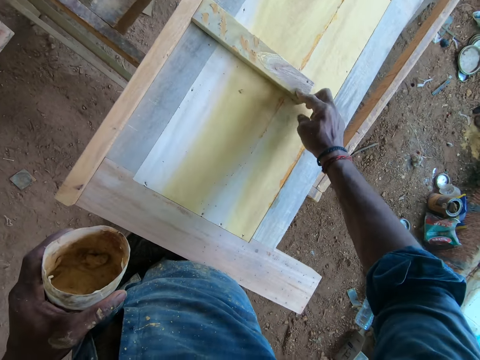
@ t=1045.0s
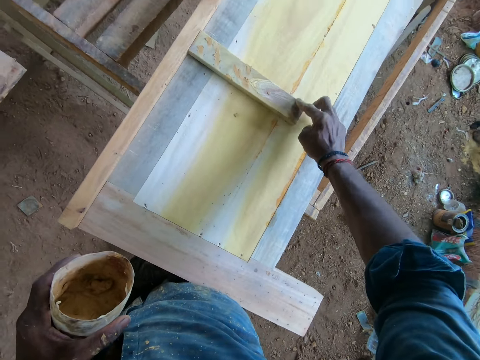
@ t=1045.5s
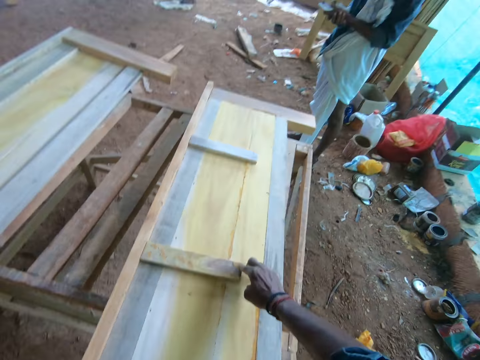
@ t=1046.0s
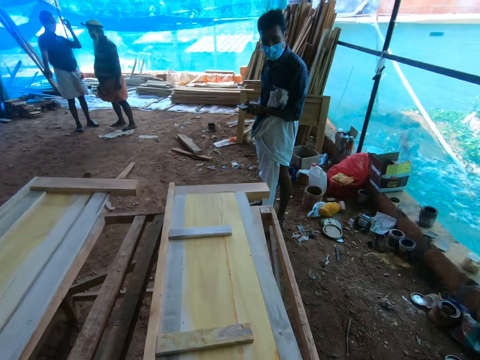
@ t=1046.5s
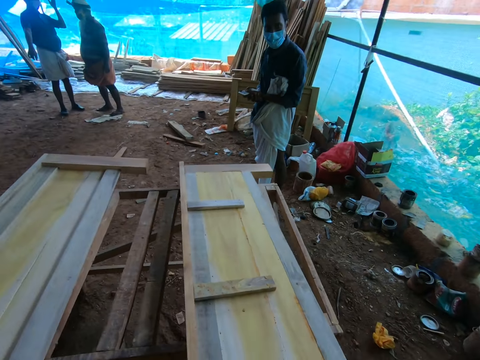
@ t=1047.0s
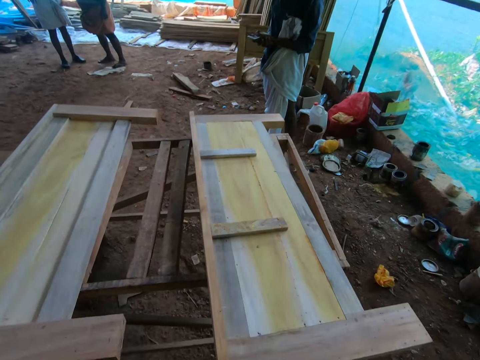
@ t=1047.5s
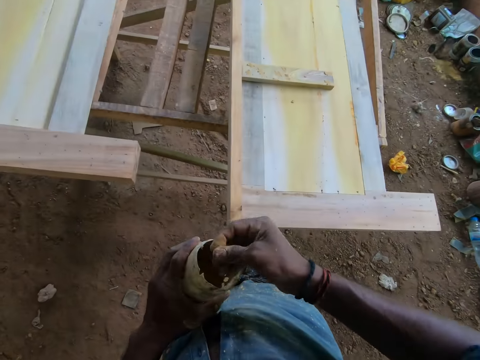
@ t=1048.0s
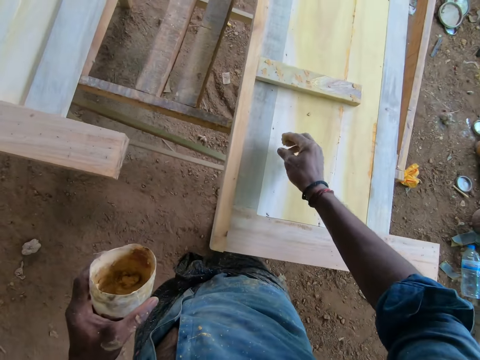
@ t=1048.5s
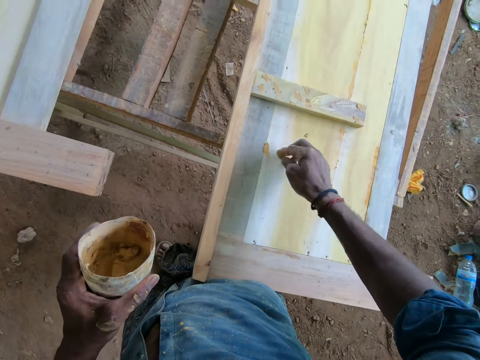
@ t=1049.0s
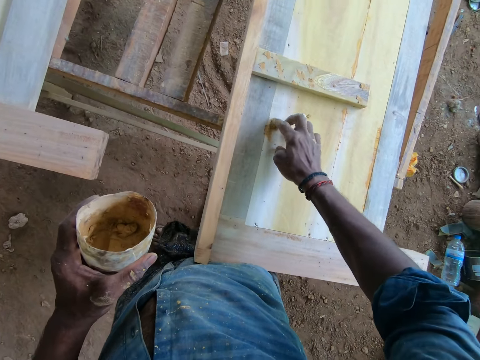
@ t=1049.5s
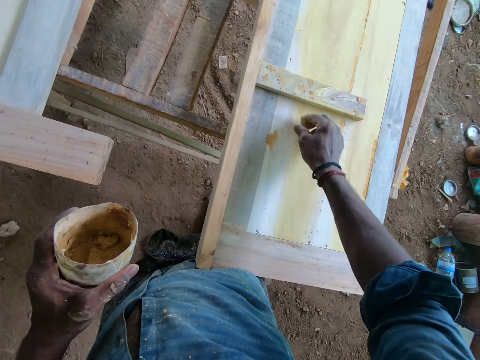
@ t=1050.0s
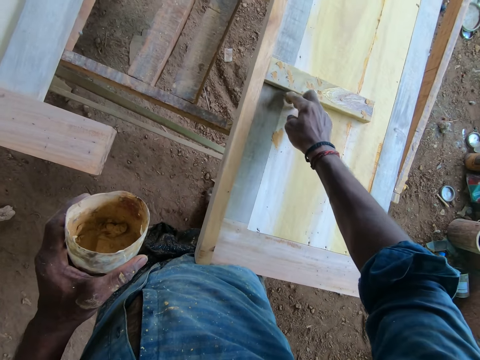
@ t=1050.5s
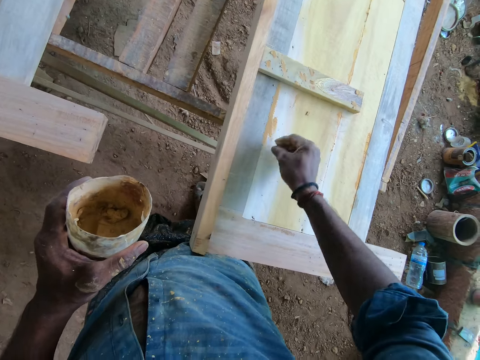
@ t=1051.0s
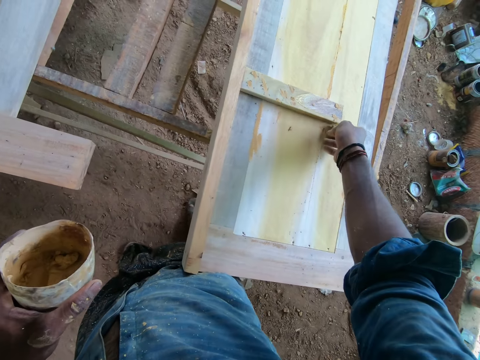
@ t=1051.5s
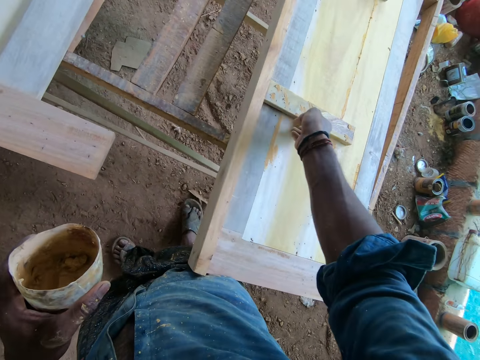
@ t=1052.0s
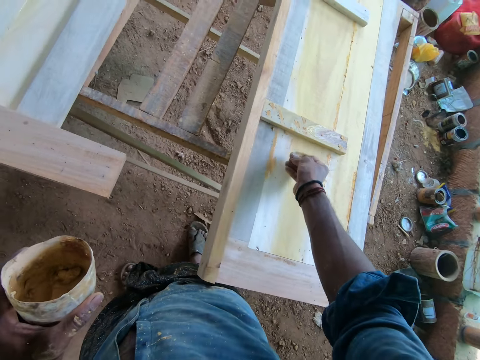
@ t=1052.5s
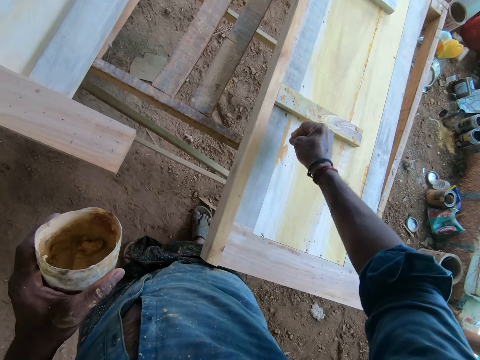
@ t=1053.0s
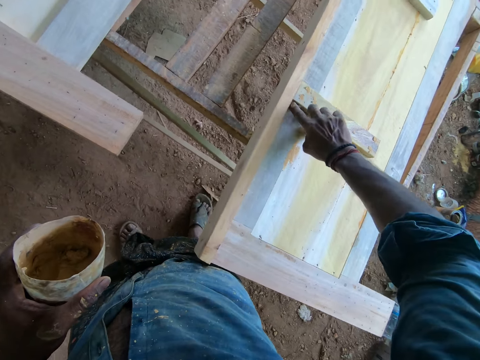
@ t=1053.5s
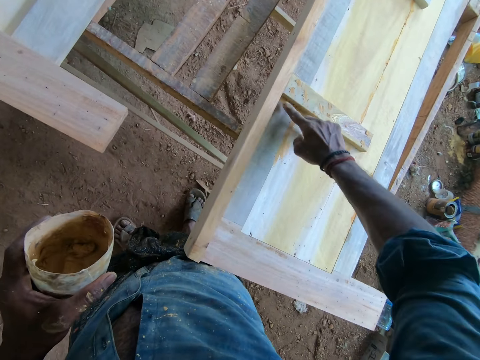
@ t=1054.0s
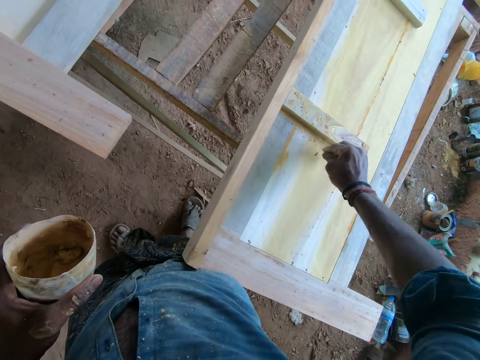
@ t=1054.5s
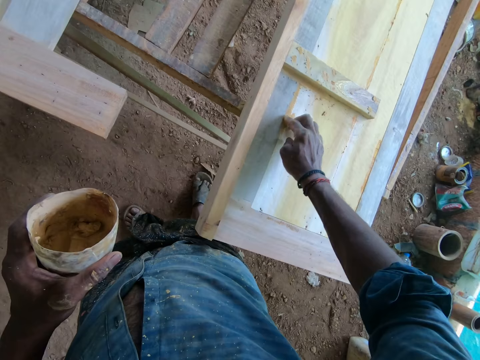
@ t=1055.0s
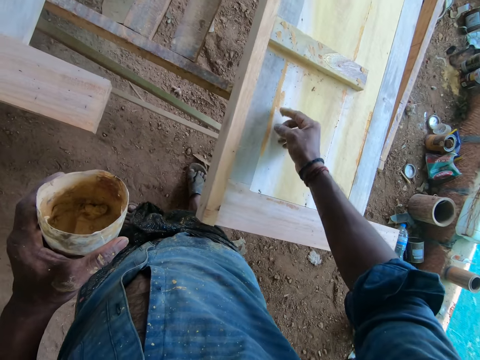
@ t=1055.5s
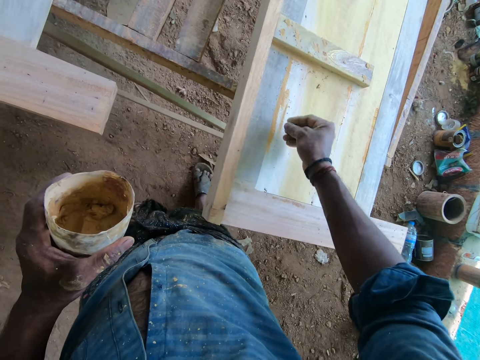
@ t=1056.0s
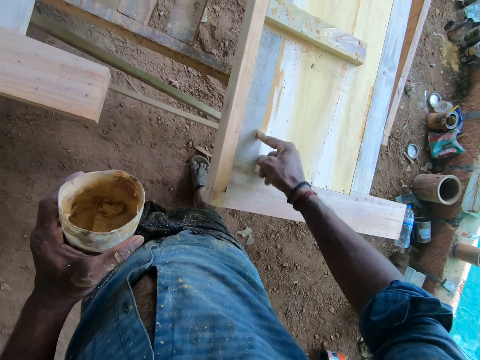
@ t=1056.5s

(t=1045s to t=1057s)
The camera wearer interacts with a person. The camera wearer looks around. They collect adhesive in a container. They apply the adhesive on the wood.

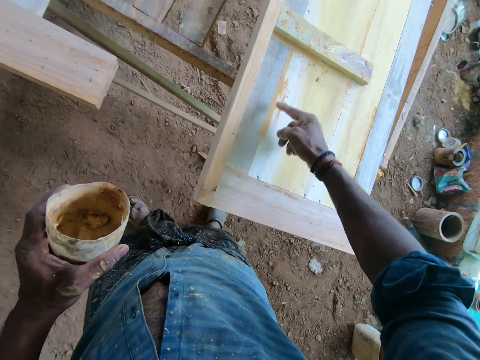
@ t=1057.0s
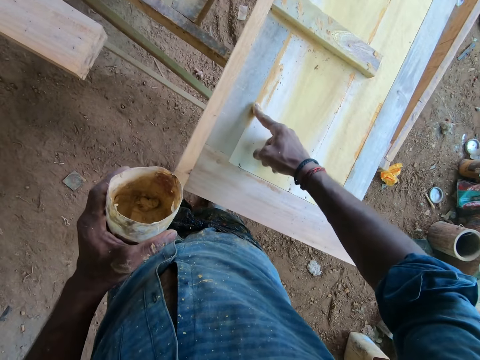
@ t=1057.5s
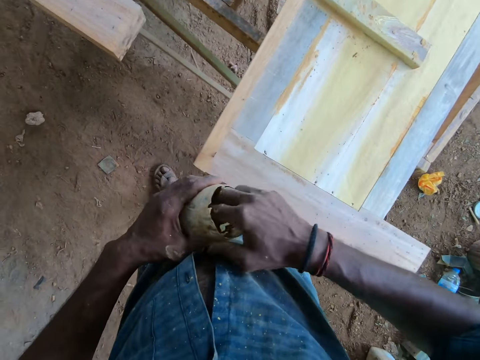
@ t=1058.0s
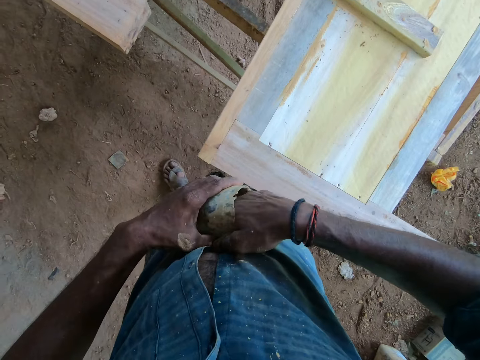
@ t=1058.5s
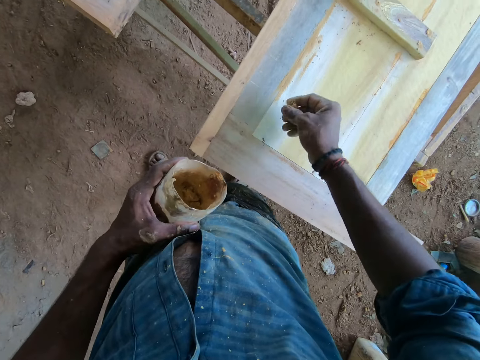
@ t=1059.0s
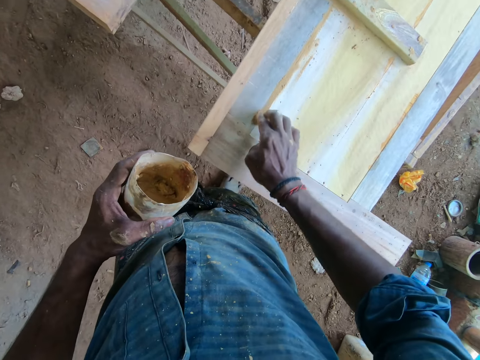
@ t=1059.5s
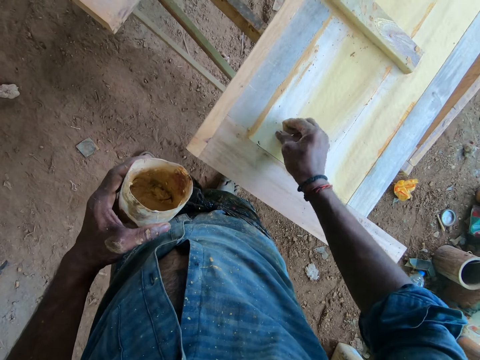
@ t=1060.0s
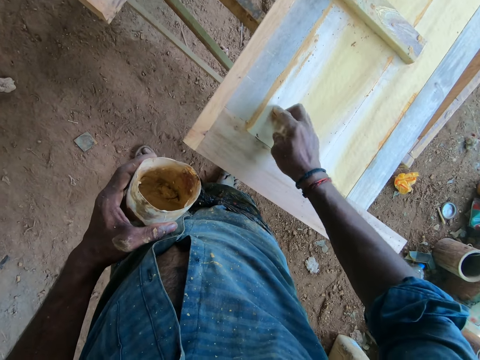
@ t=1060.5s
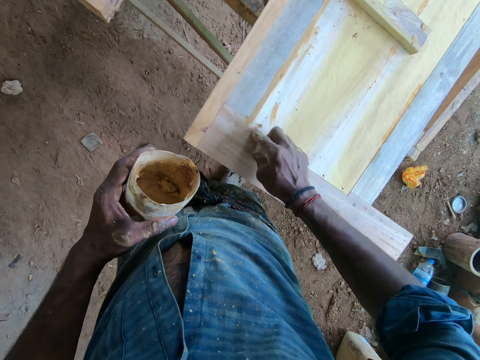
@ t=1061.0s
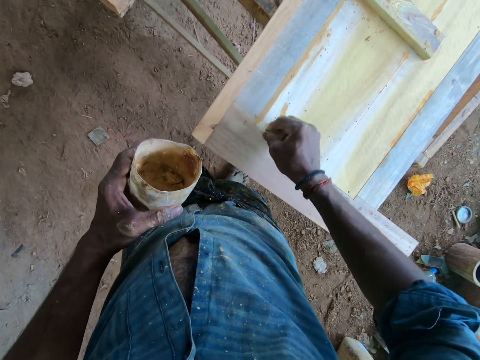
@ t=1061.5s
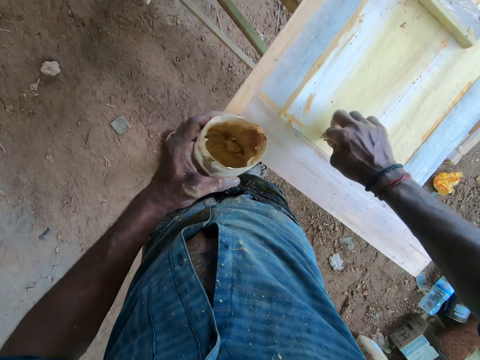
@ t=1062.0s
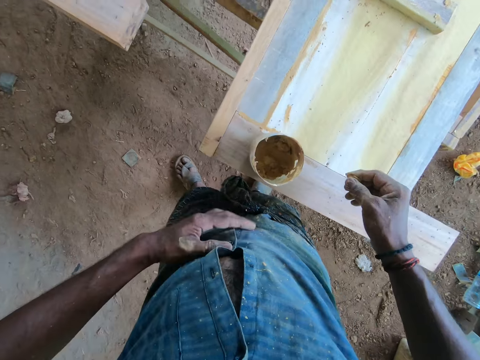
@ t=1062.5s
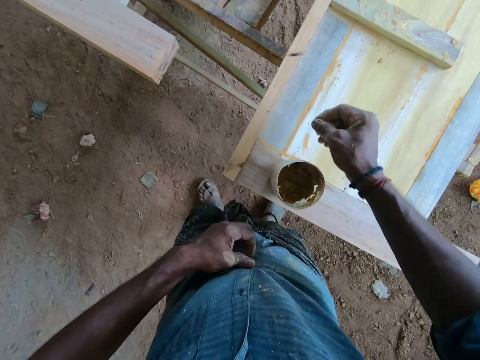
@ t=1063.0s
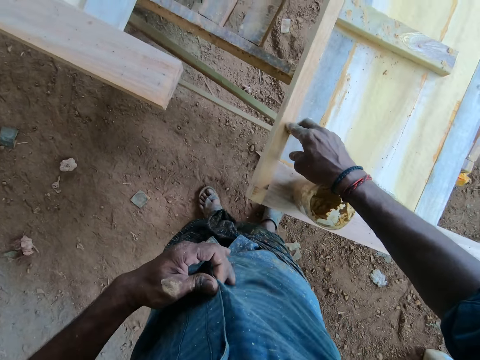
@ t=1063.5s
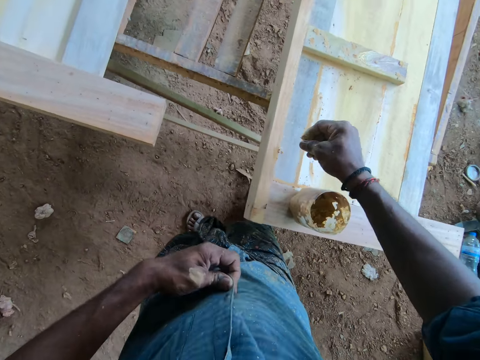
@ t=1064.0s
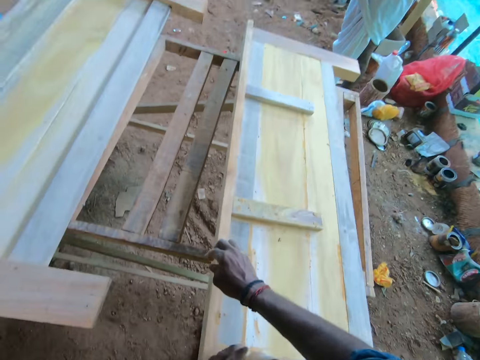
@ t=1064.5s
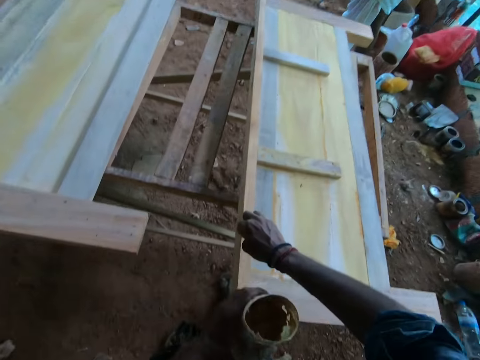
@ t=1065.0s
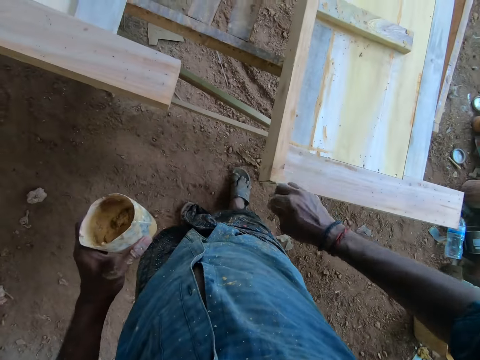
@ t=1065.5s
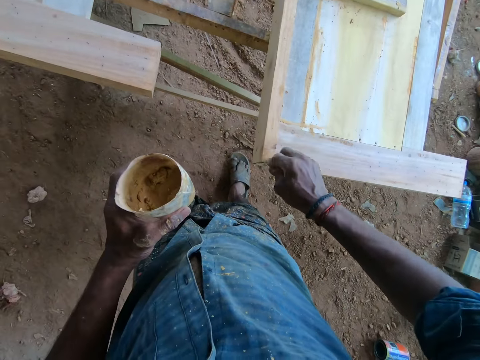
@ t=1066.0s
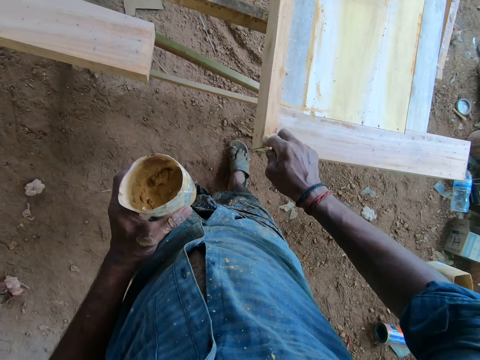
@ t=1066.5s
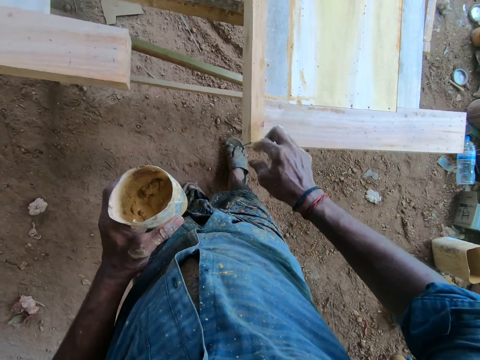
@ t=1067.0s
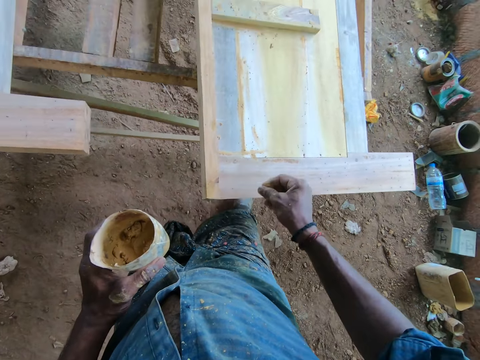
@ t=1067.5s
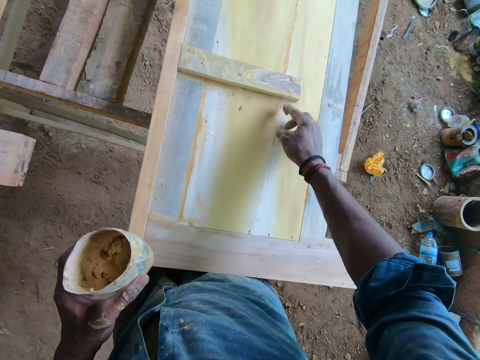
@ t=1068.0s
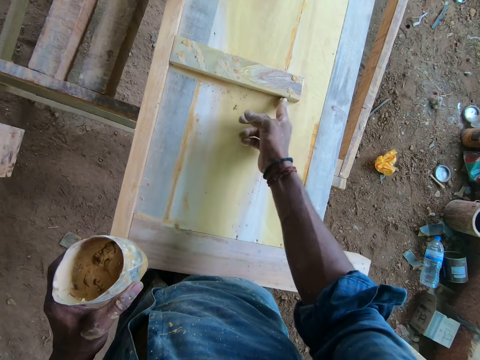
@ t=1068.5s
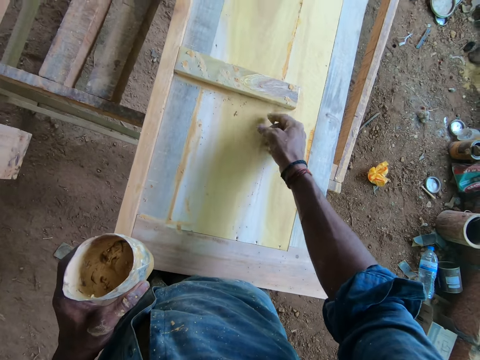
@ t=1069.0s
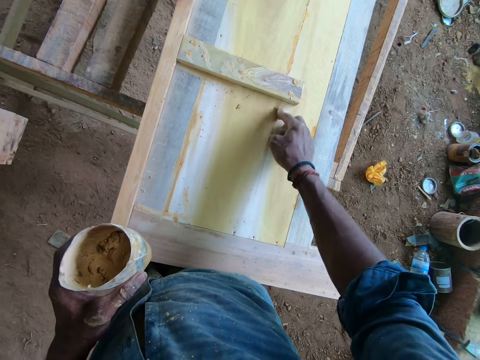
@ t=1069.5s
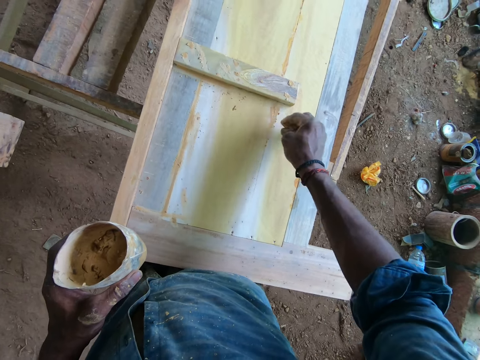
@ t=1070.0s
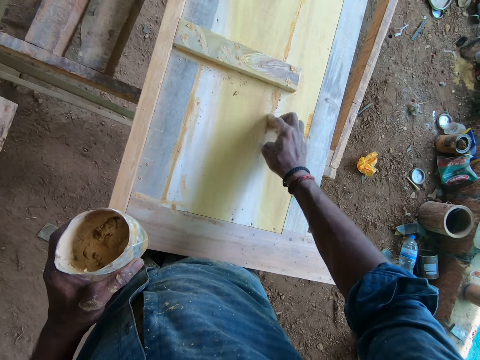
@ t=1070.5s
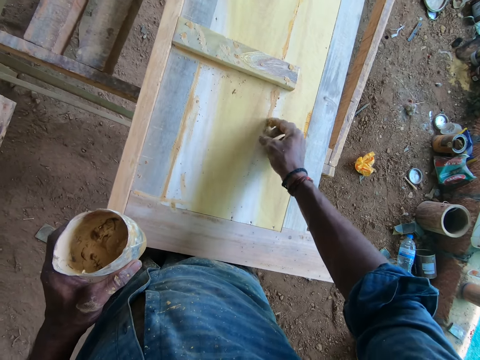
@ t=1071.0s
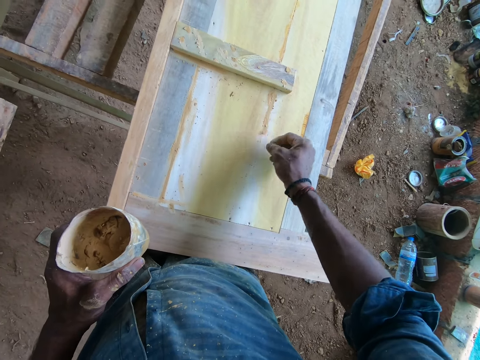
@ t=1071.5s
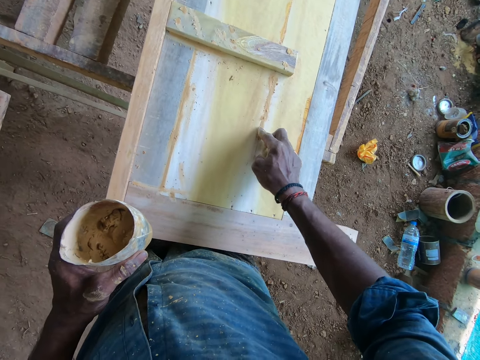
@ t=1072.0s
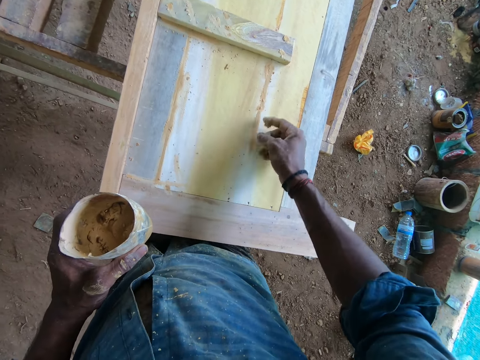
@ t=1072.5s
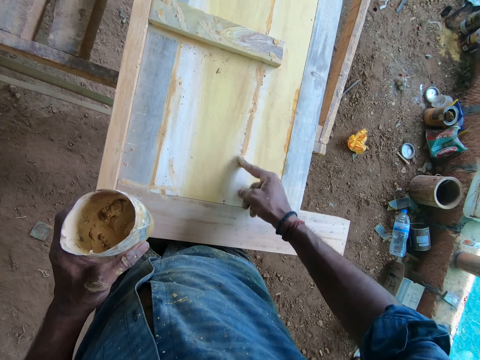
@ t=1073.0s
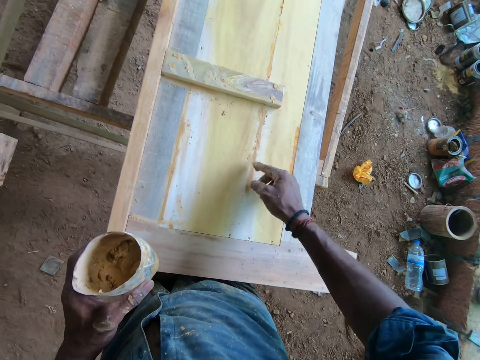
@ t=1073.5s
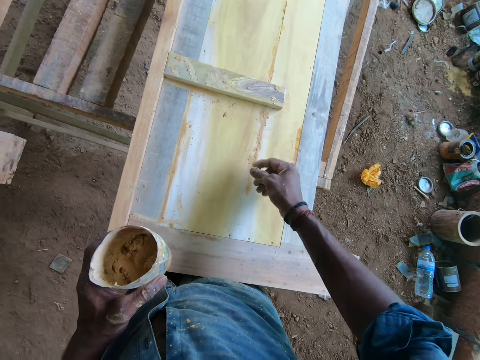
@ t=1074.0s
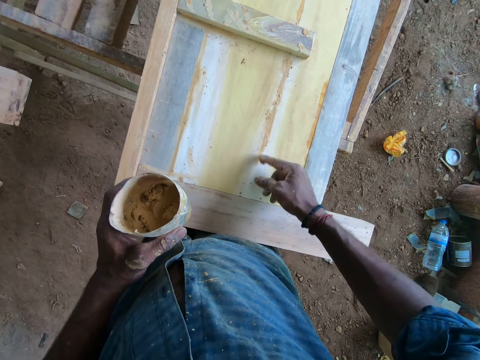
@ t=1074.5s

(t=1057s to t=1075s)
The camera wearer scoops paste wax wood finish in a container. He applies the paste wax wood finish on the wood board. He puts the paste wax tin on the wood board. He straightens his shirt. He applies the paste wax wood finish on the wood board. He takes the paste wax tin.
